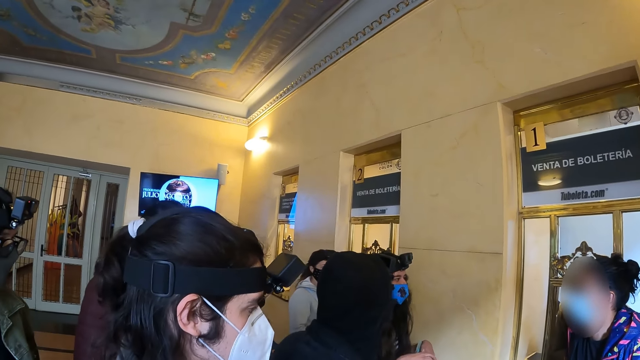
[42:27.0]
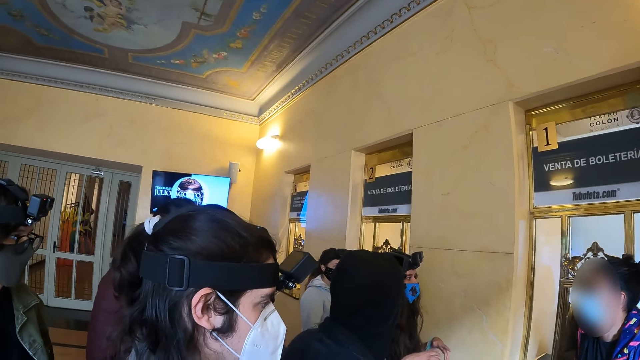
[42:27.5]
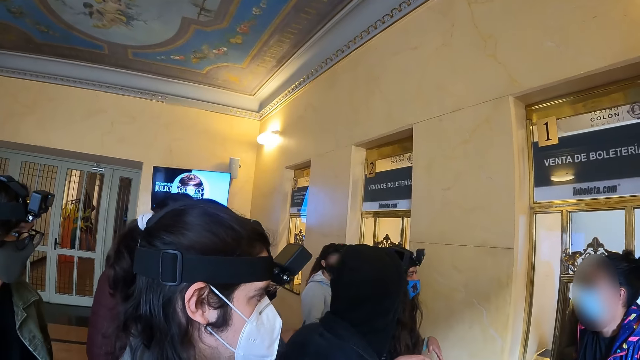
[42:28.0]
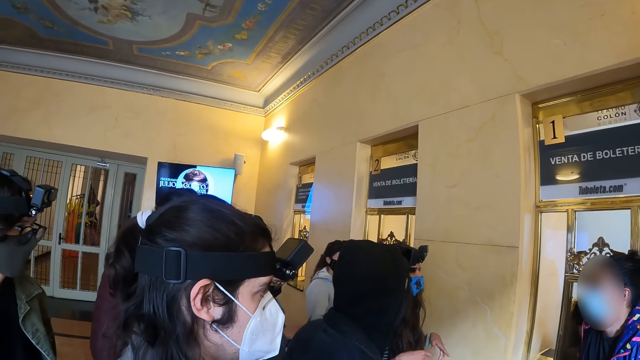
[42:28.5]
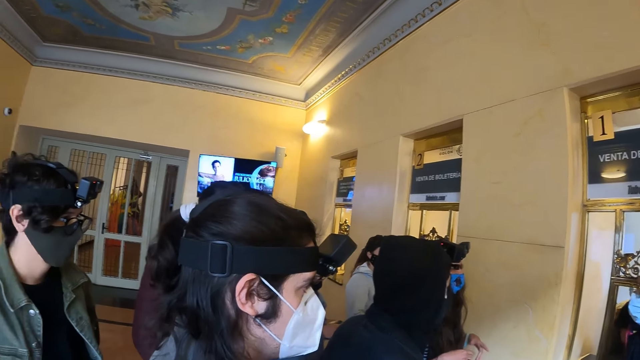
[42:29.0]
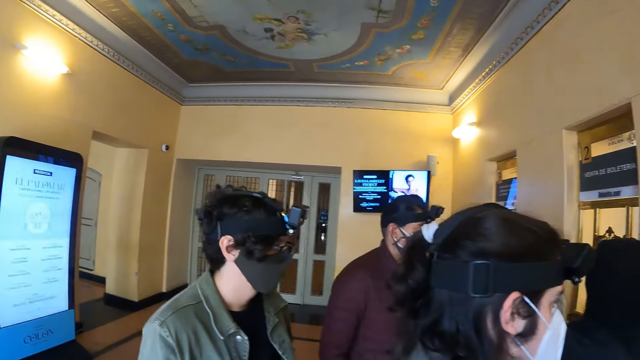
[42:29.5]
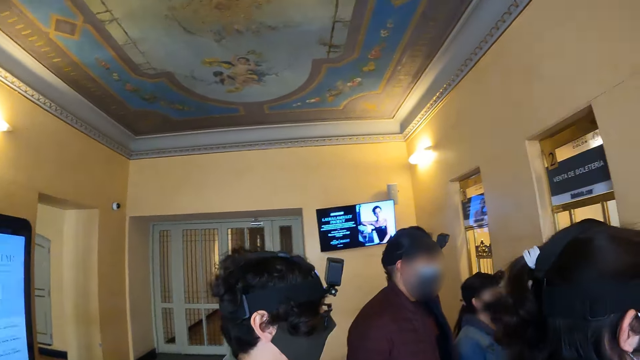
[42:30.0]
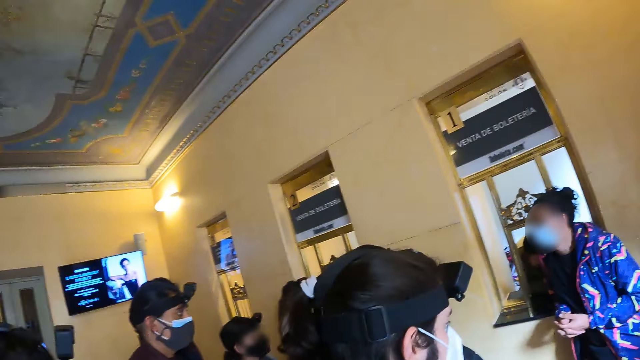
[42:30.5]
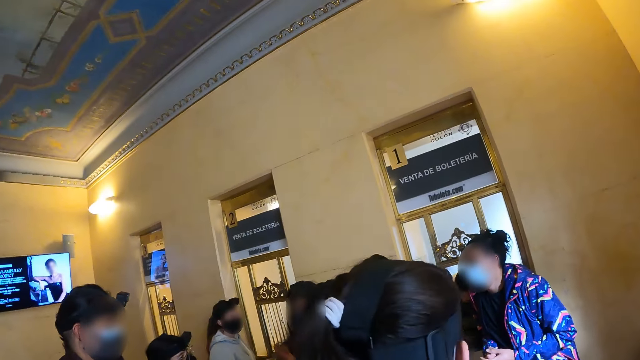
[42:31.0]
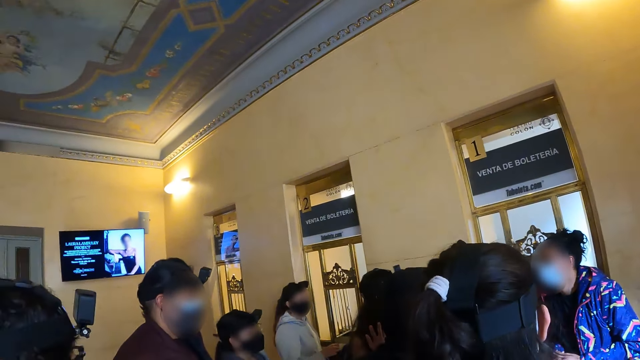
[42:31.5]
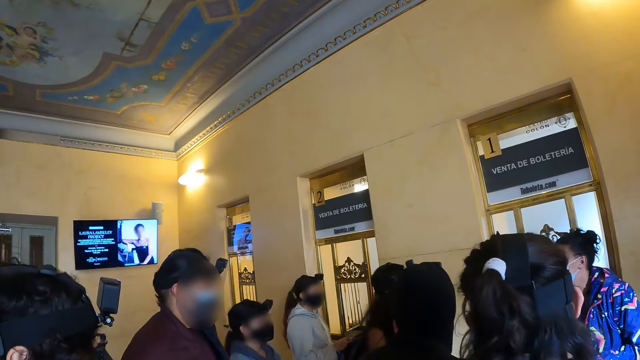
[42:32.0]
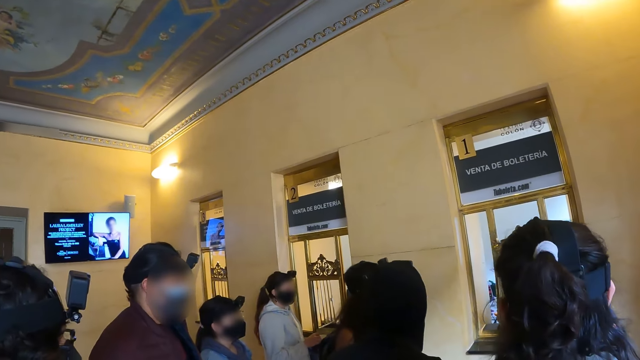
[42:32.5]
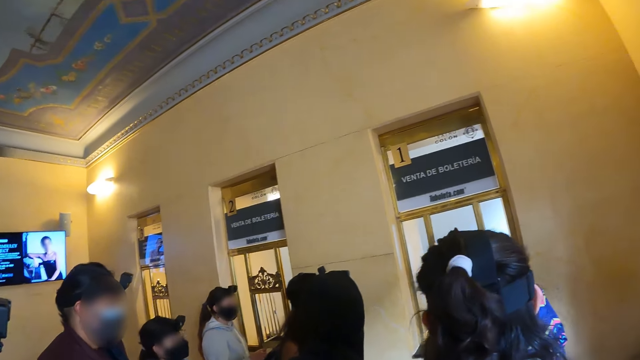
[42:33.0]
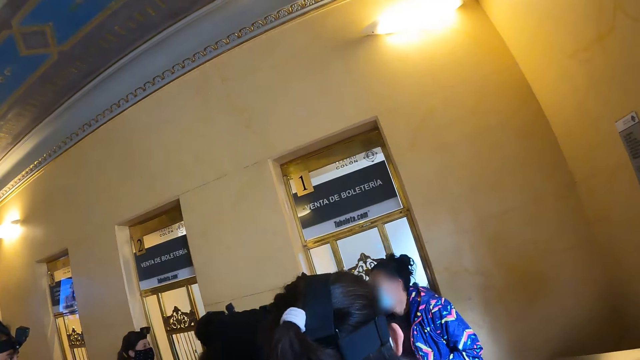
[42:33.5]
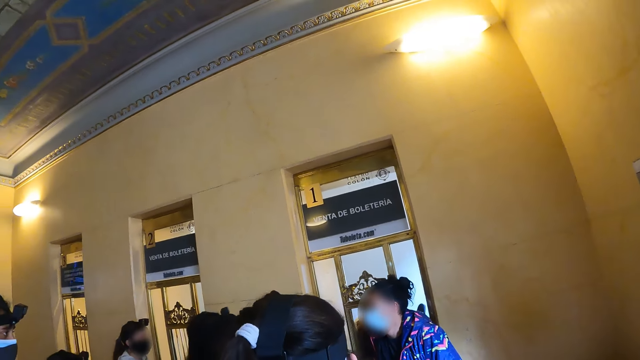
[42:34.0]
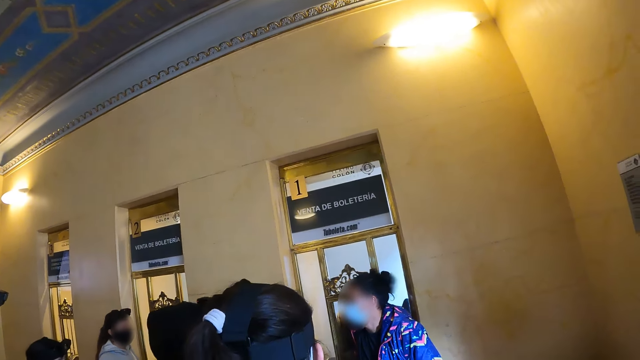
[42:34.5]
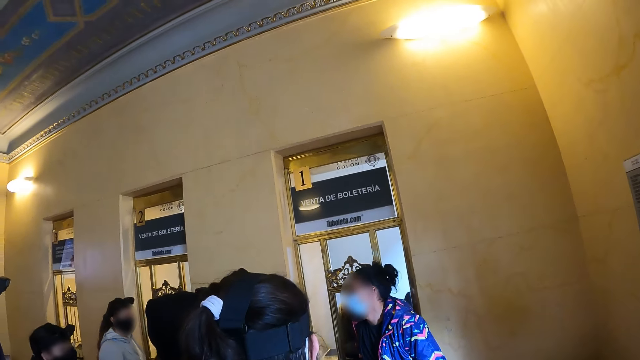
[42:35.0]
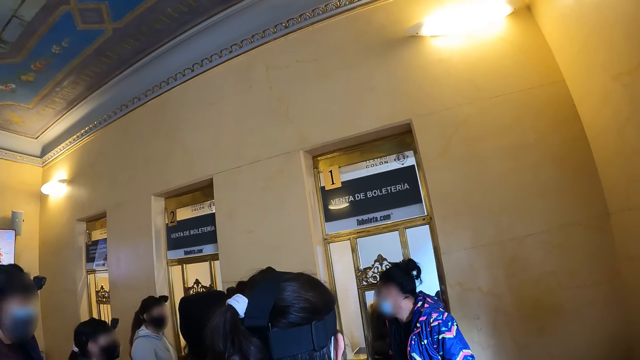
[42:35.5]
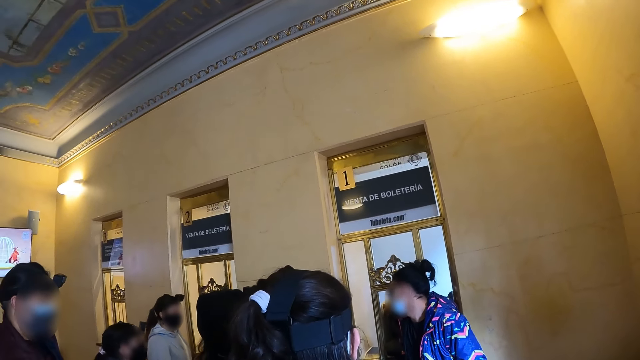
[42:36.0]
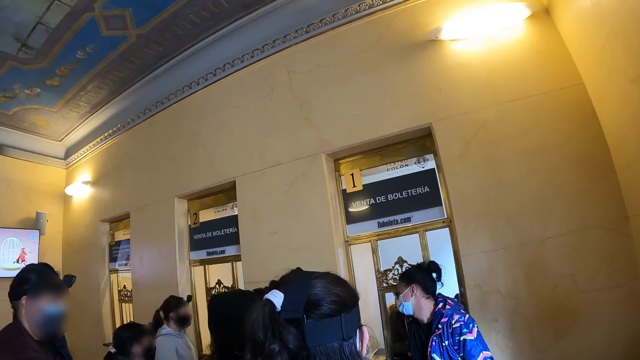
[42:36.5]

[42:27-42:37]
The camera wearer looks around.

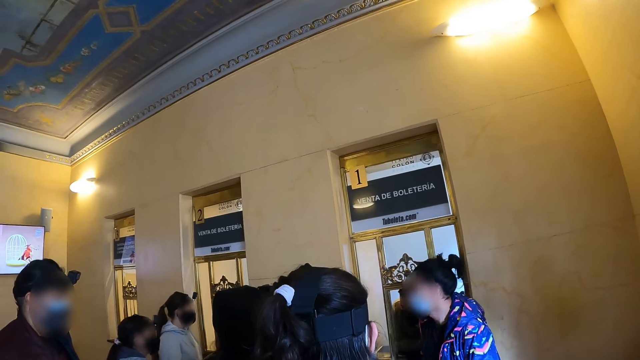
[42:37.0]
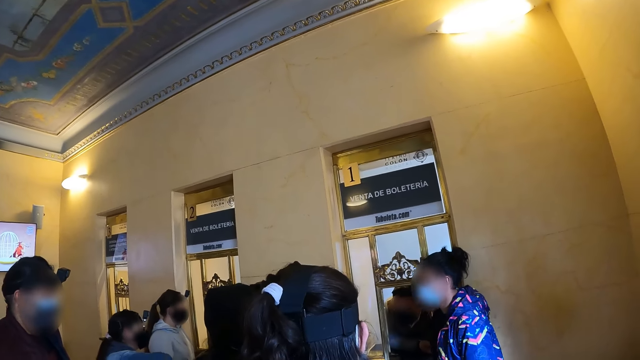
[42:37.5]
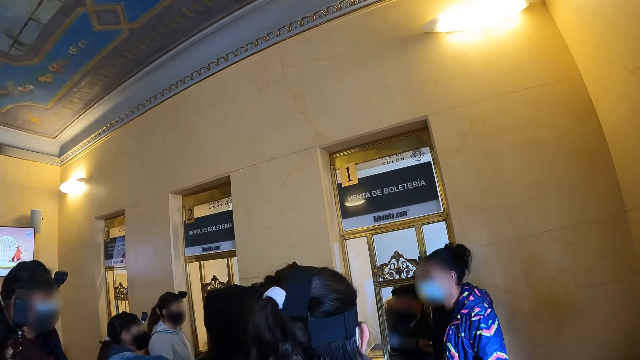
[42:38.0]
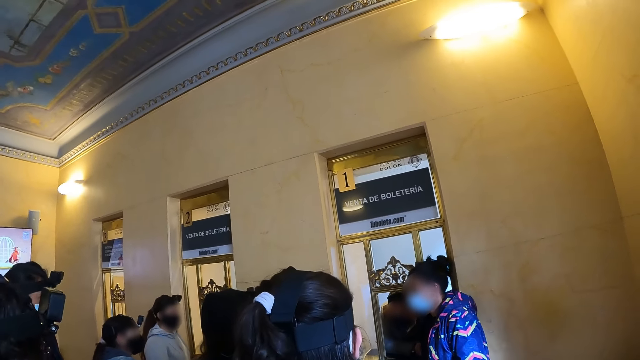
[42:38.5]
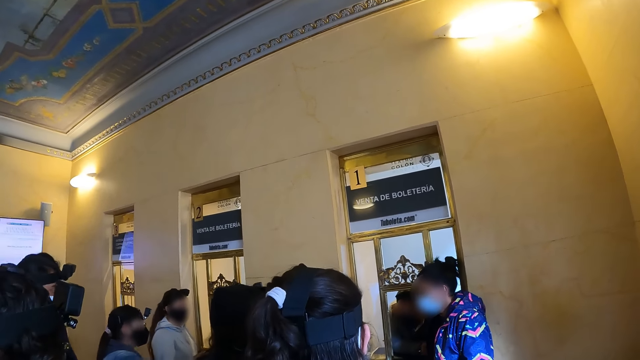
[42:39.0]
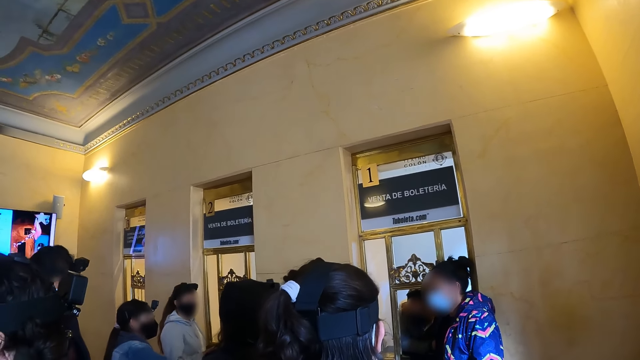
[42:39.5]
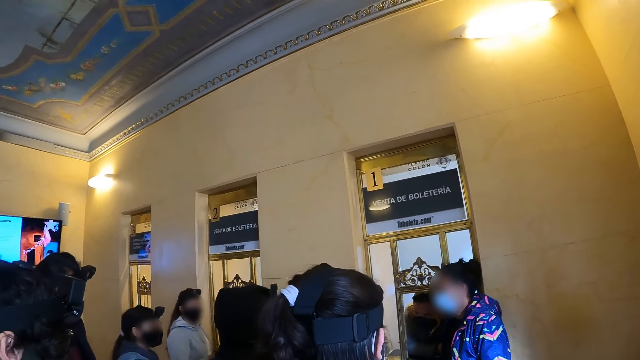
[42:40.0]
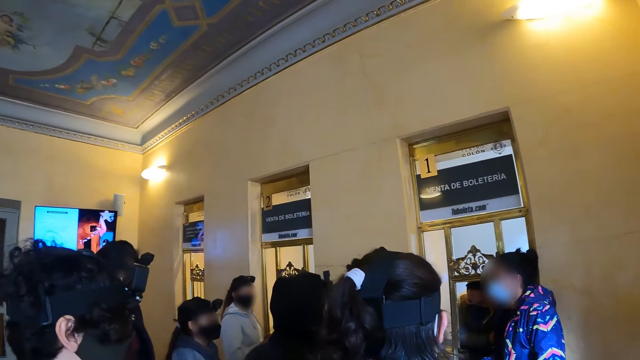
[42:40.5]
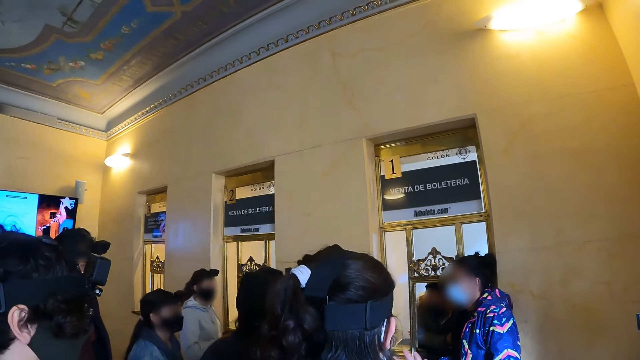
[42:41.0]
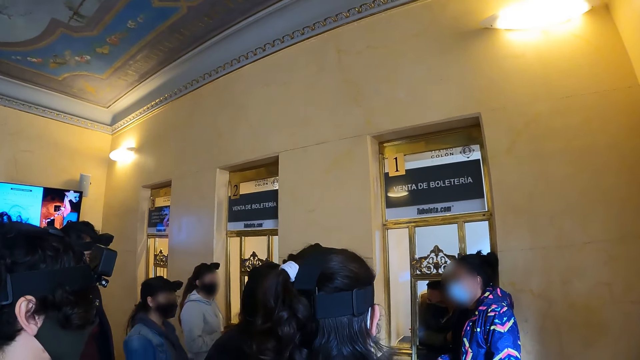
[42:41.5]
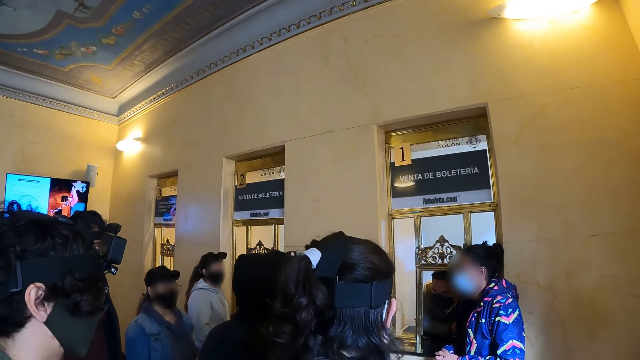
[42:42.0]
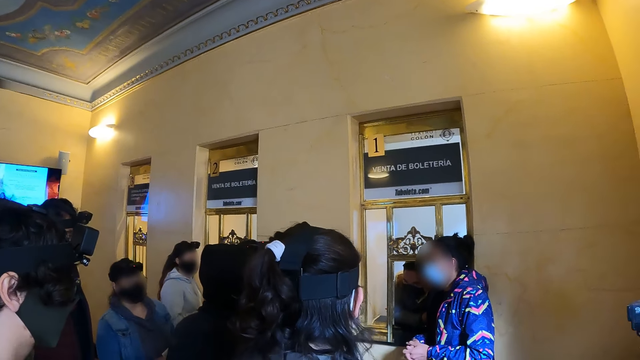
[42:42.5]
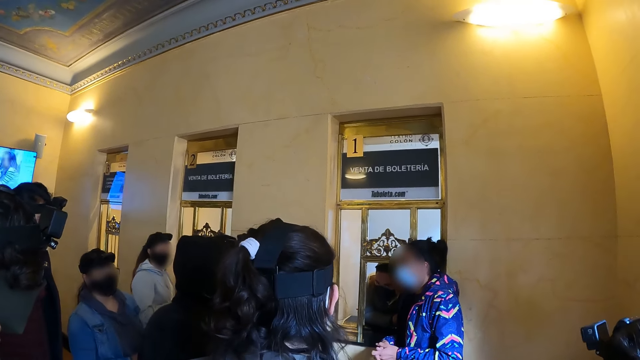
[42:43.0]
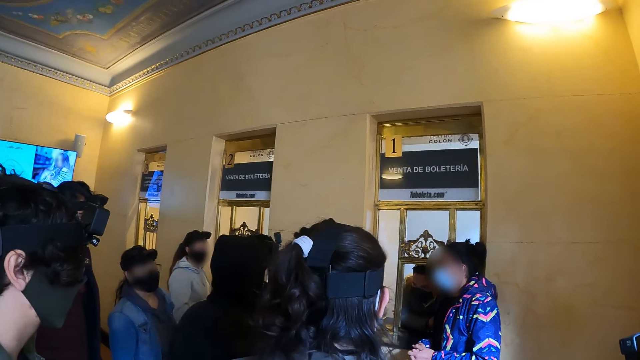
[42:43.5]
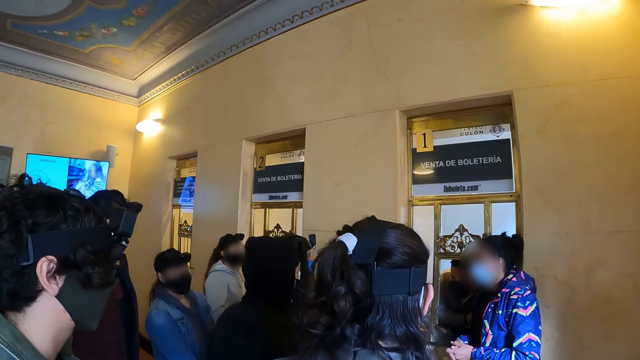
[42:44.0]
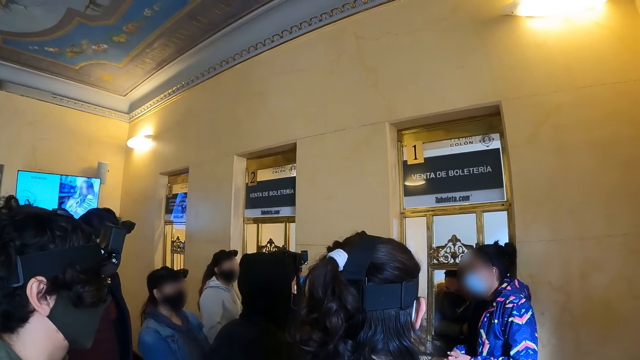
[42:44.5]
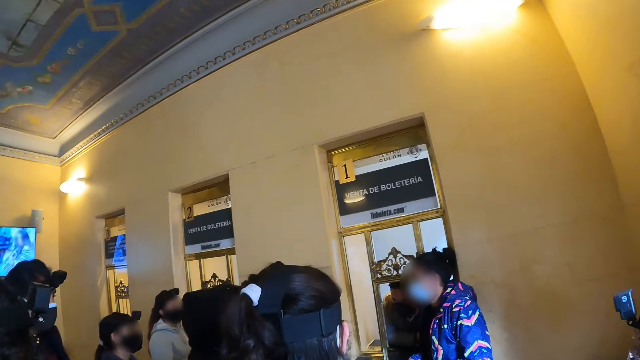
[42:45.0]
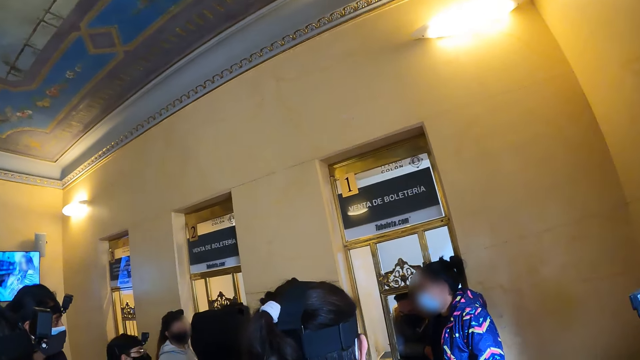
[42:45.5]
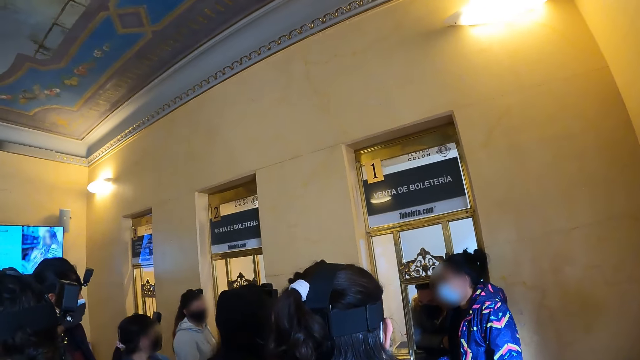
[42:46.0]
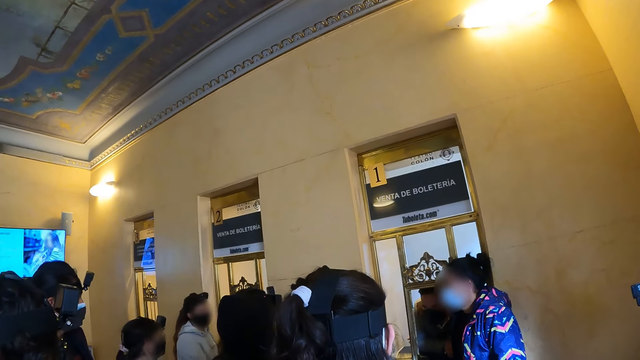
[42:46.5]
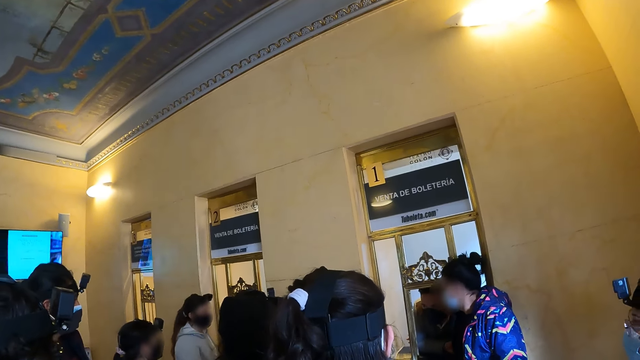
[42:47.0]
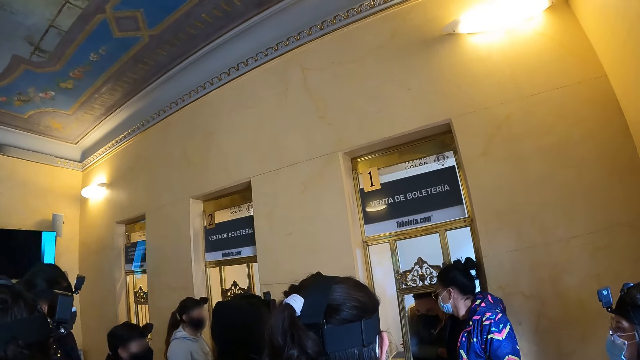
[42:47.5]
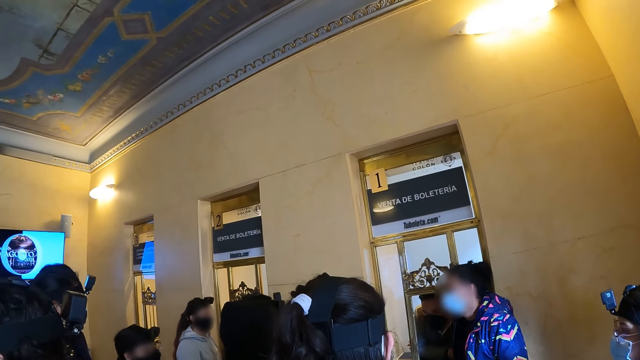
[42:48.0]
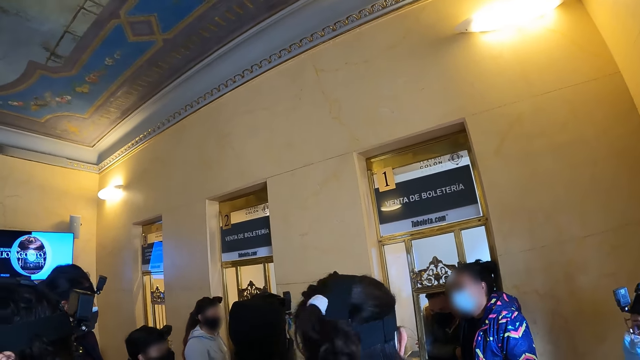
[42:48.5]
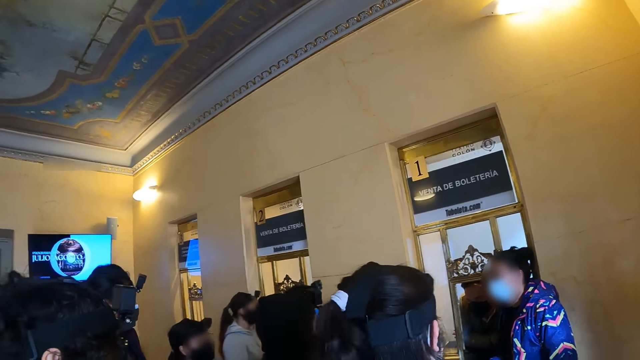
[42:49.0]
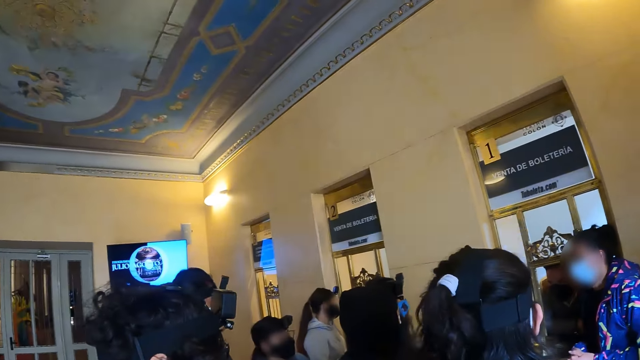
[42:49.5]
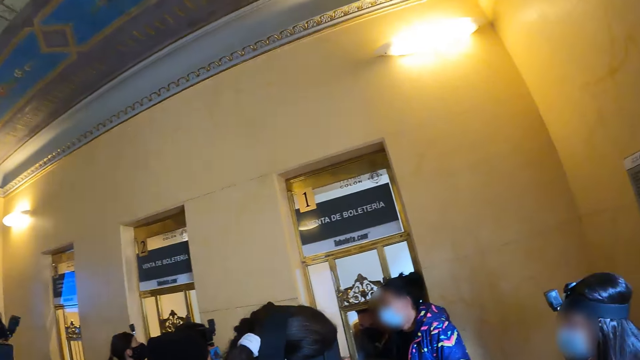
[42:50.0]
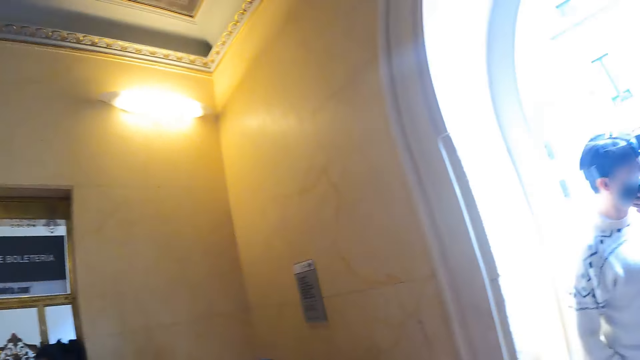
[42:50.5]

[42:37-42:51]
A lady and three other ladies dialogue to another lady.
